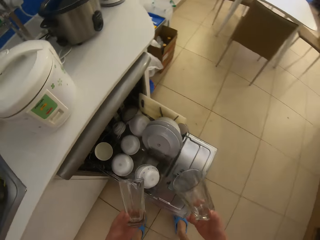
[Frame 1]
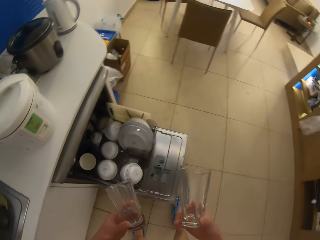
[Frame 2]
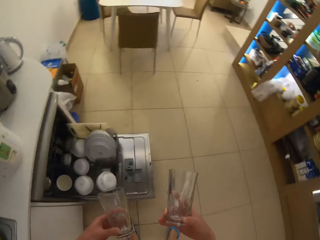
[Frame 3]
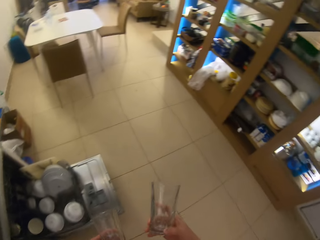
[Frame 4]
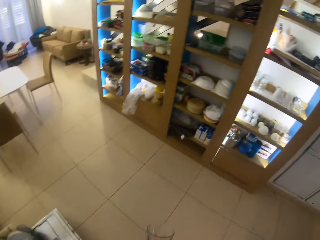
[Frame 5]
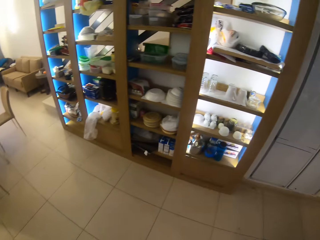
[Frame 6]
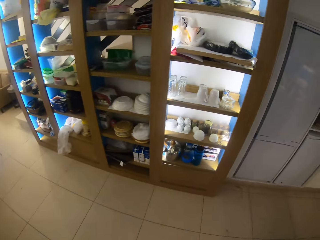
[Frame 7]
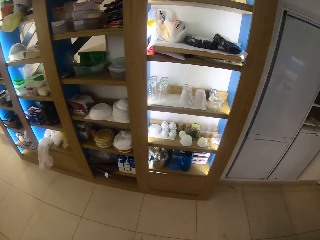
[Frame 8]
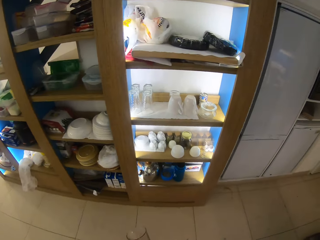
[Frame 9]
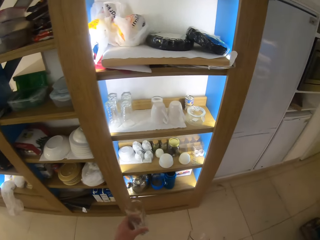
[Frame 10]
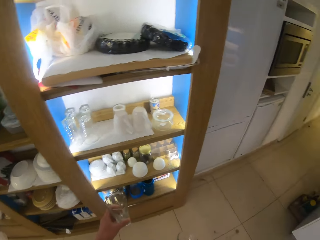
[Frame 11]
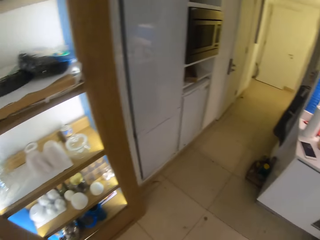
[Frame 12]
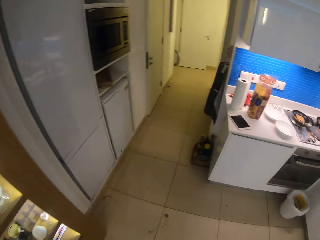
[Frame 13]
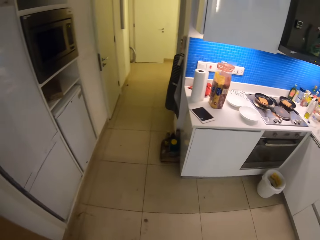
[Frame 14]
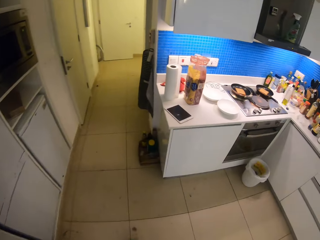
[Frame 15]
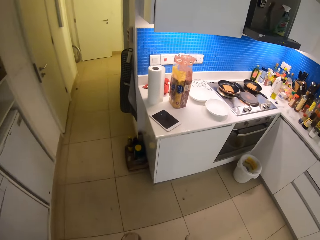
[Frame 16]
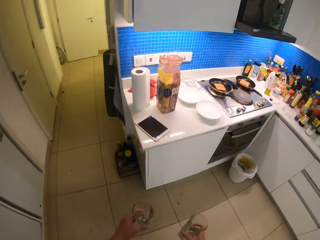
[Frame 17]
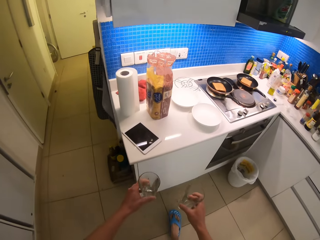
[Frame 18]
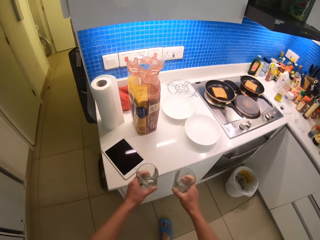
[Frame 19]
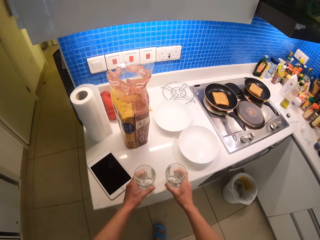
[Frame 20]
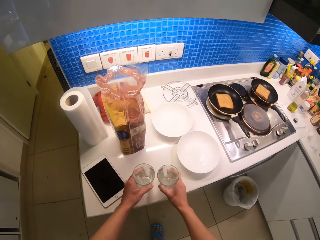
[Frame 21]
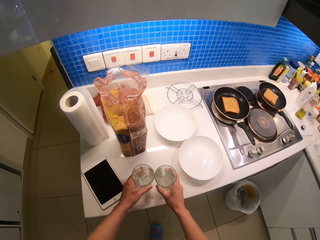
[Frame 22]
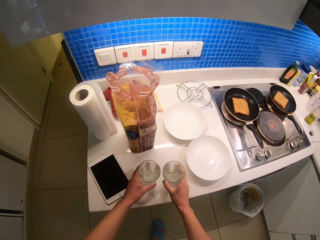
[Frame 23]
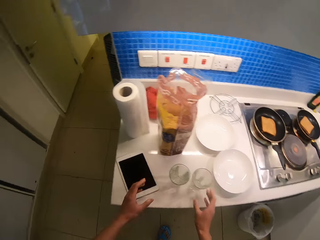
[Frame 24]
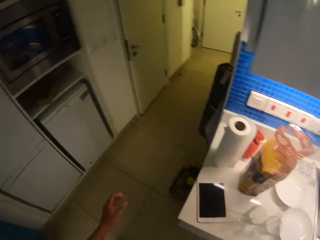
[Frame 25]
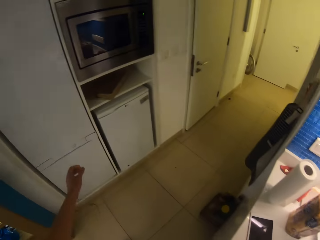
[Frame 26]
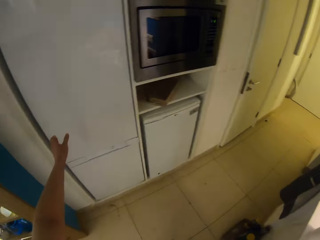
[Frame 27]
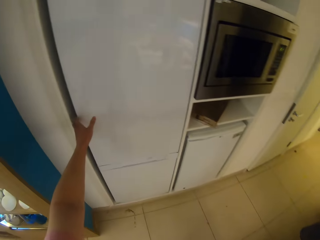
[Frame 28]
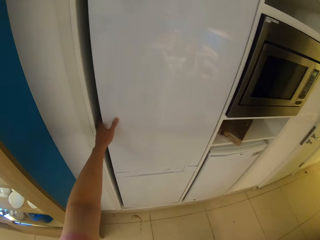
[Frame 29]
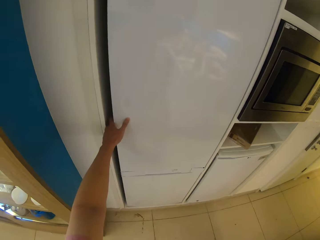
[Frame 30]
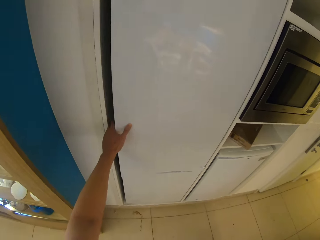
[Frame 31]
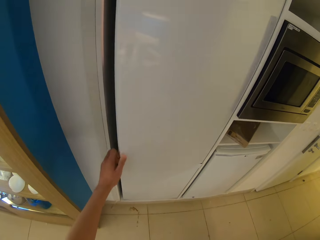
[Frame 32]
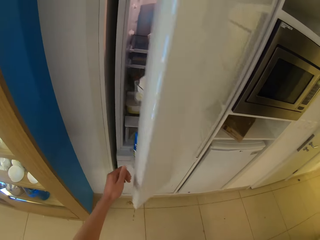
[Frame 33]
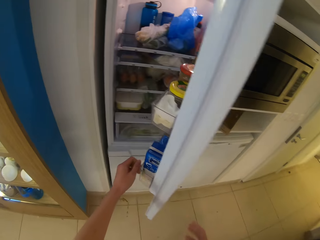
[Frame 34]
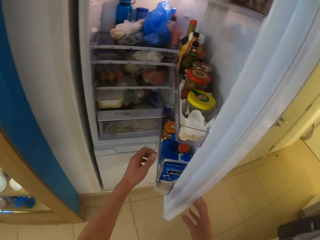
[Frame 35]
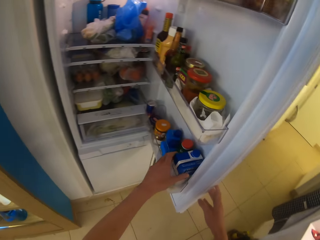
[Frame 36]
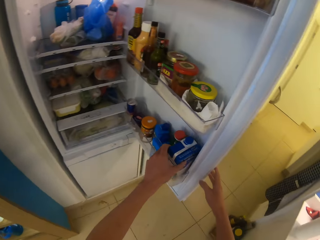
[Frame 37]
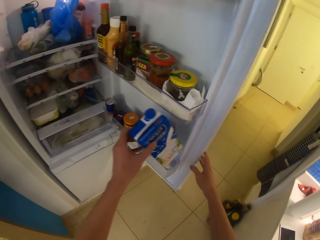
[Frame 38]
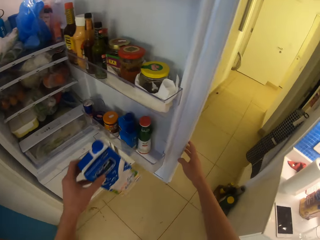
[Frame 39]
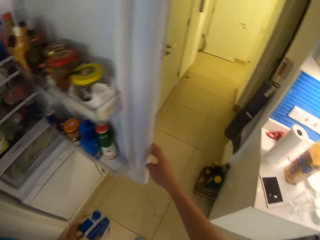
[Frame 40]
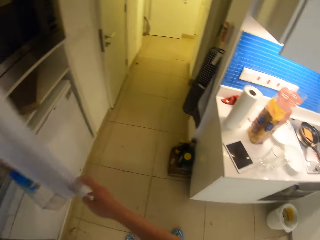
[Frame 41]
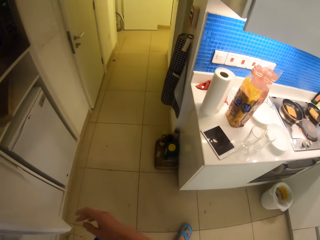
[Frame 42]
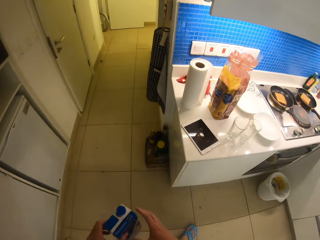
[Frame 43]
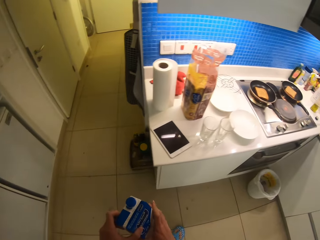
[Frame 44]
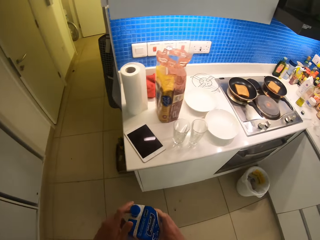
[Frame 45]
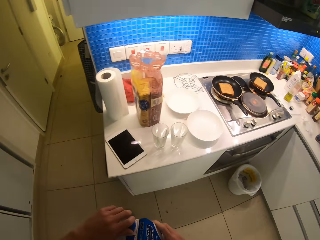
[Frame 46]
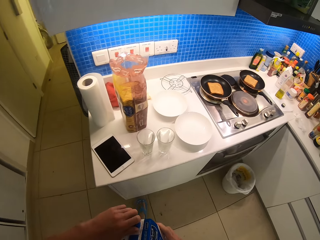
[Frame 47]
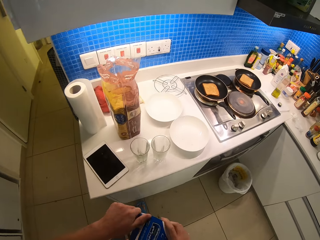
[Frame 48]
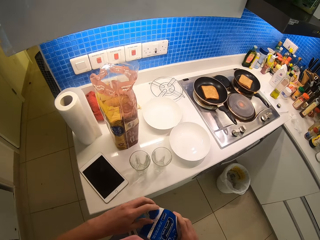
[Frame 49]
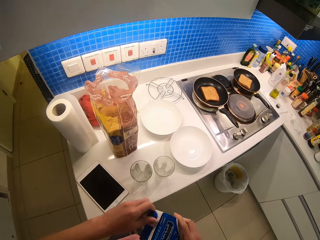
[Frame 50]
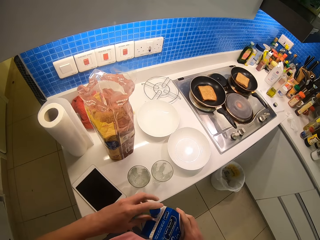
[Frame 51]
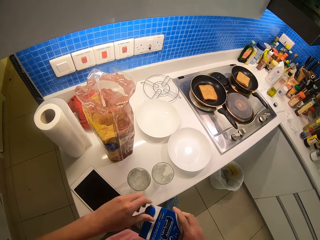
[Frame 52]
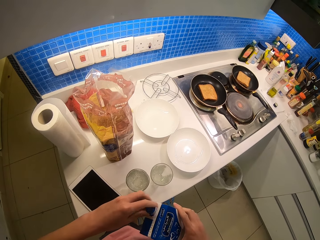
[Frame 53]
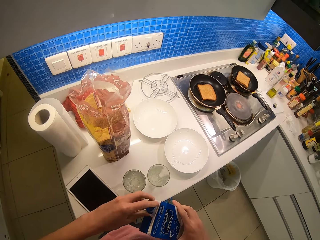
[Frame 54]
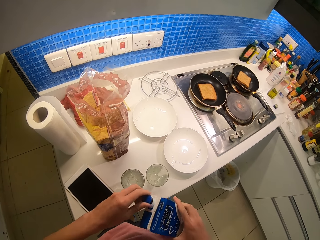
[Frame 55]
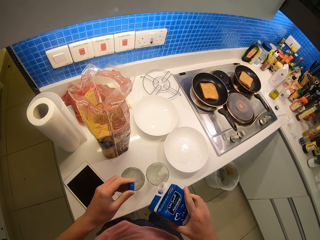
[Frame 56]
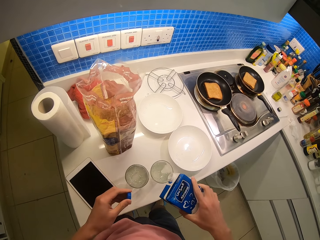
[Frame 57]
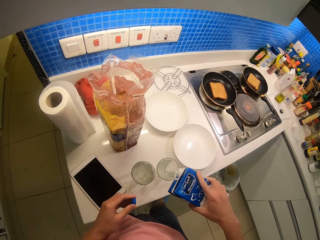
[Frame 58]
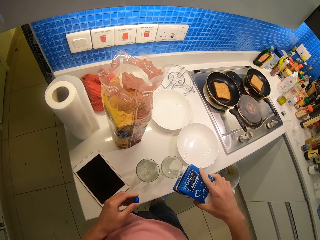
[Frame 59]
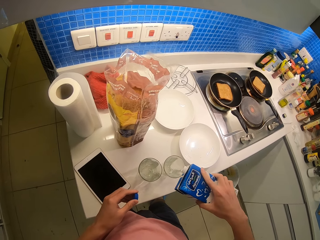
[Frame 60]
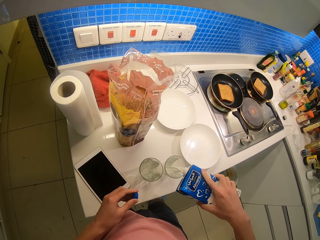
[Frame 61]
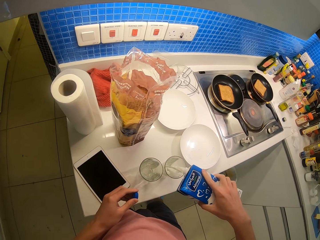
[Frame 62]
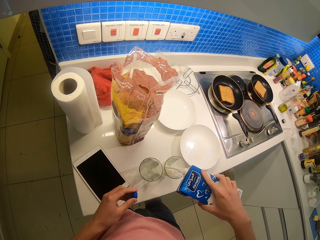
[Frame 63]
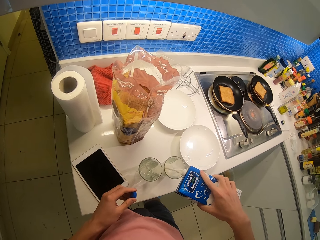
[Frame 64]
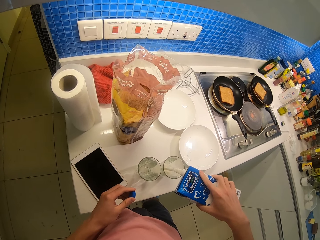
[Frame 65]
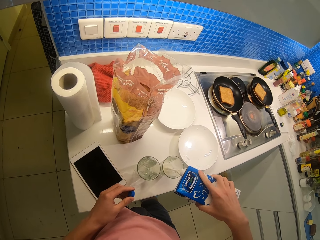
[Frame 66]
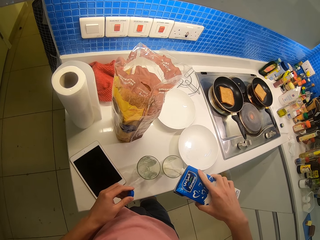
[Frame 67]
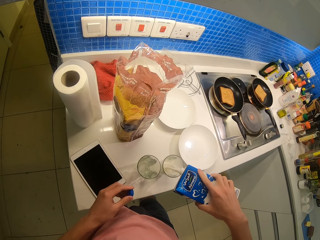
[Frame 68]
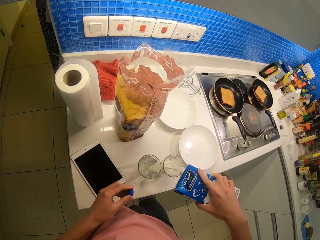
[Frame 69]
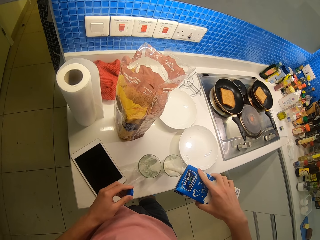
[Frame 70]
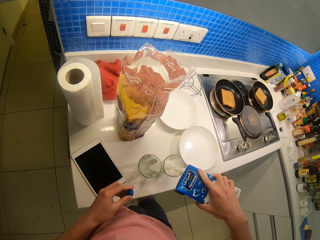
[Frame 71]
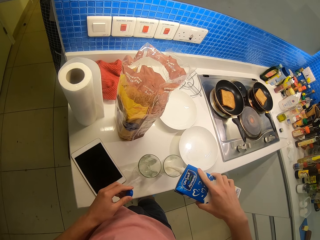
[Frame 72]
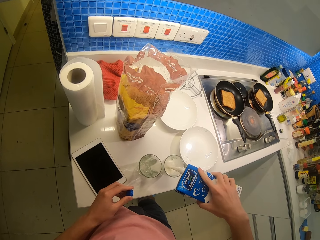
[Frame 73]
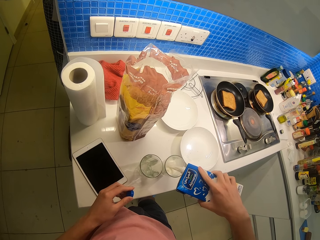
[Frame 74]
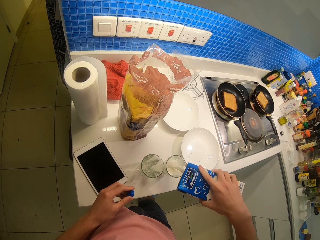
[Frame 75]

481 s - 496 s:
The camera wearer places the glasses on the counter. They open the fridge. They take out the milk. They open the box of milk. They pour the milk in the glass.

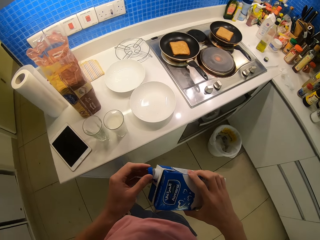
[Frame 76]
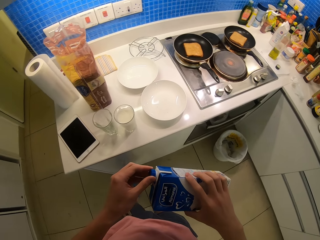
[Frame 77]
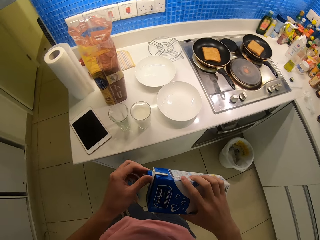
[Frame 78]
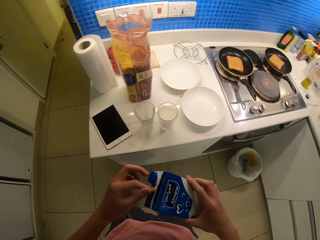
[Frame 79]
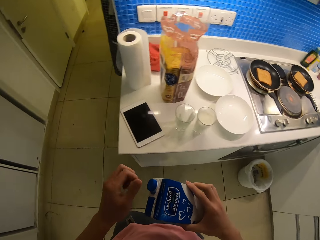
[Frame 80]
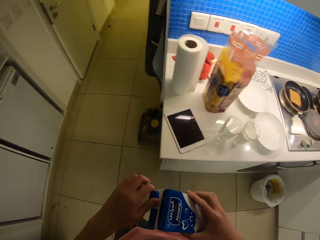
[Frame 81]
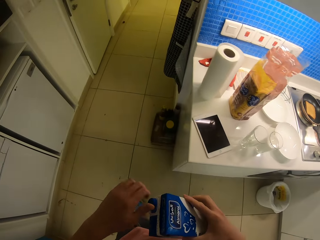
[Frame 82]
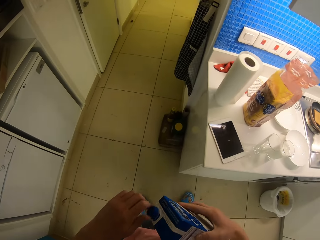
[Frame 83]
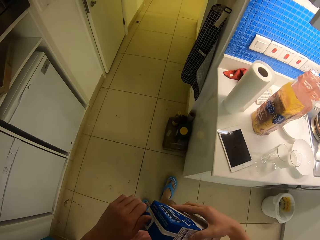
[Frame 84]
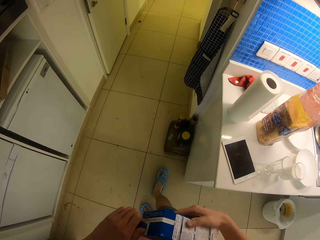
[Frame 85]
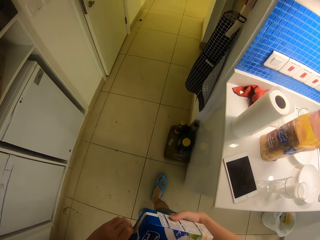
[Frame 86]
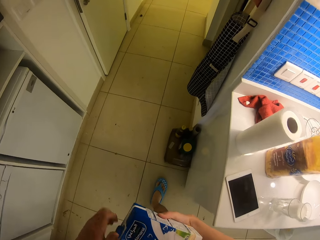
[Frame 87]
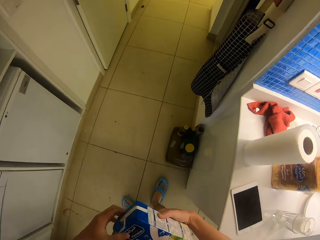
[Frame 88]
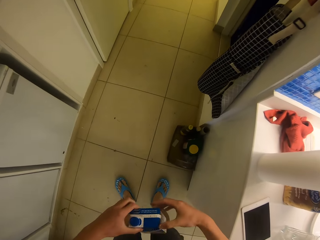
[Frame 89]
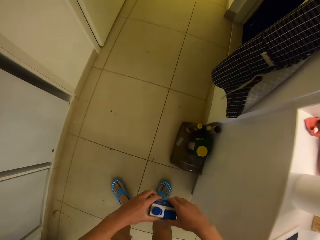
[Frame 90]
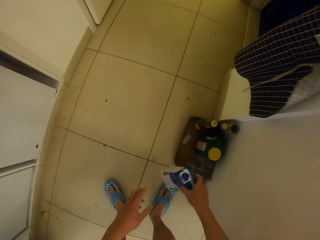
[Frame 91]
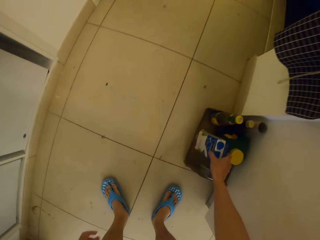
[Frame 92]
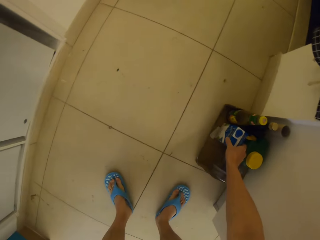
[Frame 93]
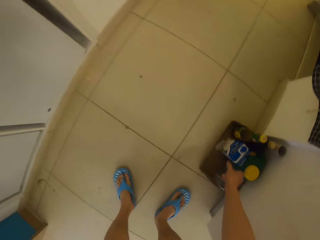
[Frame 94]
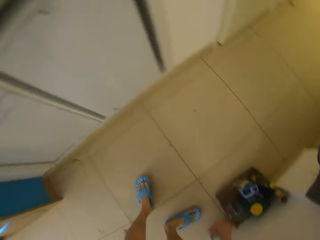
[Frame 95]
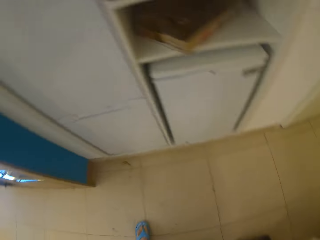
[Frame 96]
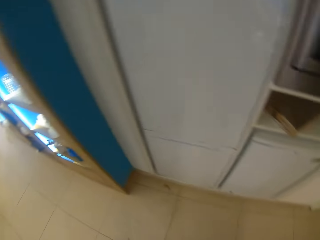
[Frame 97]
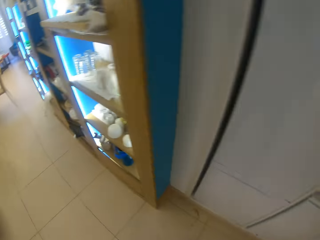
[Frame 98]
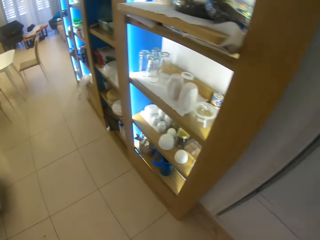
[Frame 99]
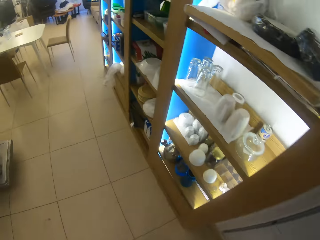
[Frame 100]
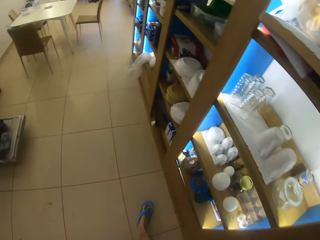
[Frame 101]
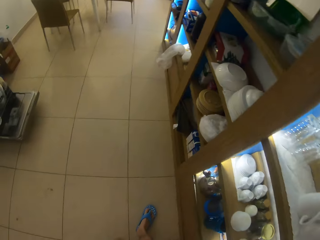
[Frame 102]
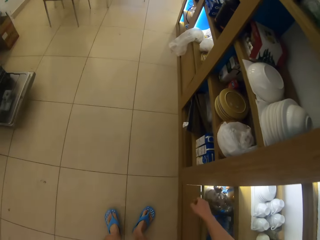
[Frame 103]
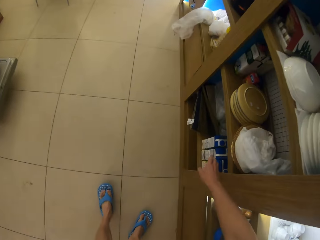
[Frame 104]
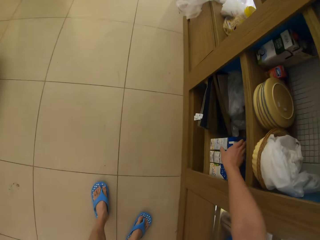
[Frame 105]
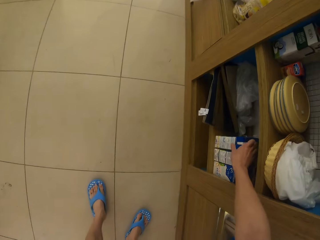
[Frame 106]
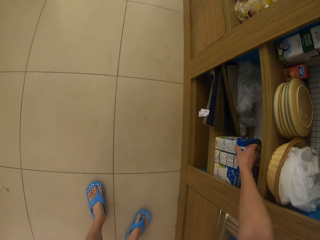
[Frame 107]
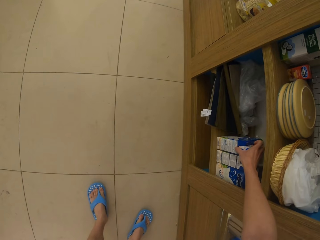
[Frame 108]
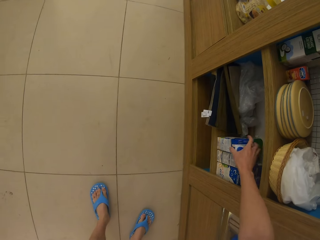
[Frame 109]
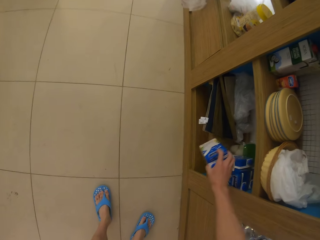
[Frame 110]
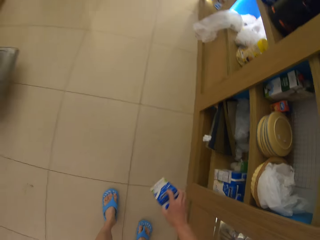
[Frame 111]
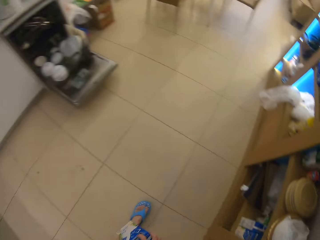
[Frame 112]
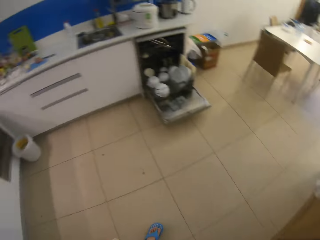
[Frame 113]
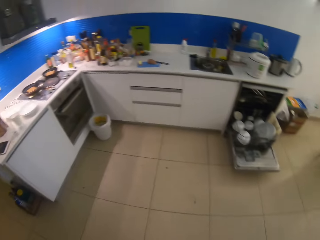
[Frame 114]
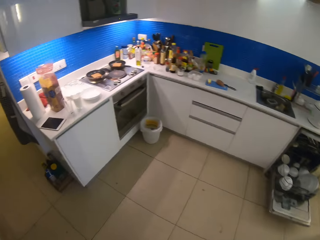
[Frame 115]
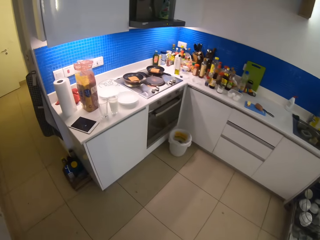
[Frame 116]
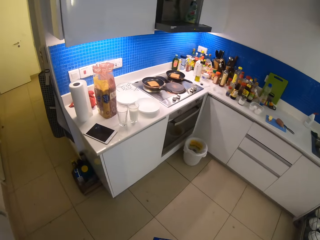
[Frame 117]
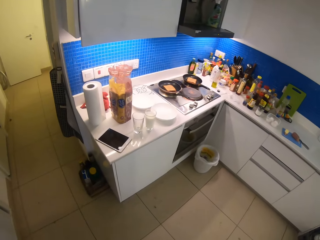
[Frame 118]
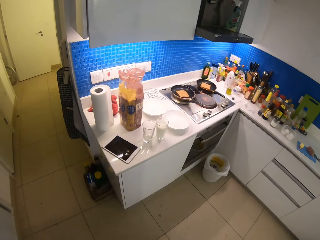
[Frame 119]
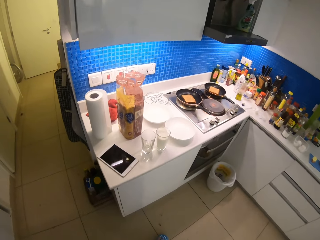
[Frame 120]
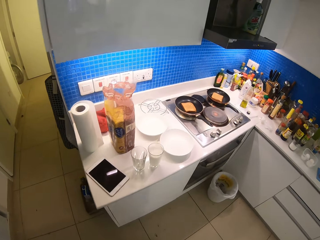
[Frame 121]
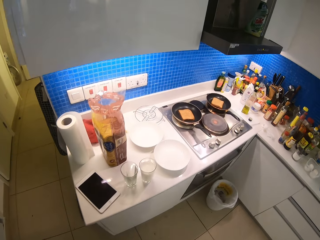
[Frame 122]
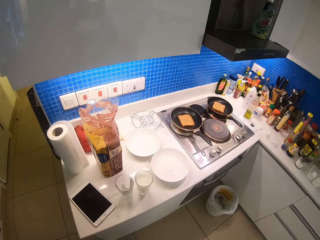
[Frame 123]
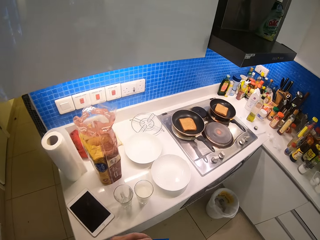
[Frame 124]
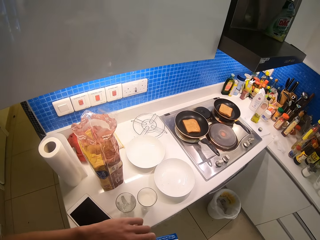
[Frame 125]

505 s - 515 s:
The camera wearer closes the box of milk. They put the box of milk in a basket. They pick up another box of milk.
